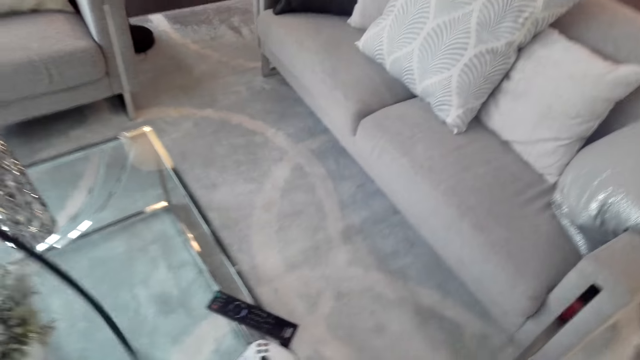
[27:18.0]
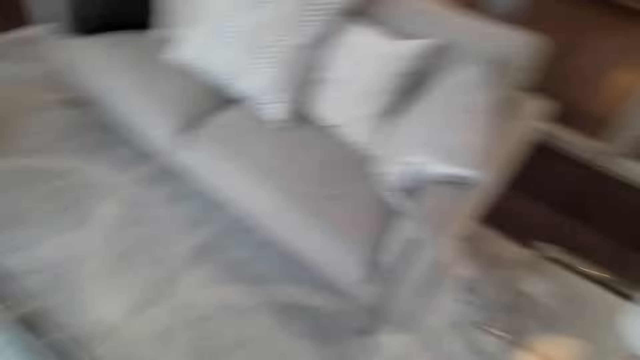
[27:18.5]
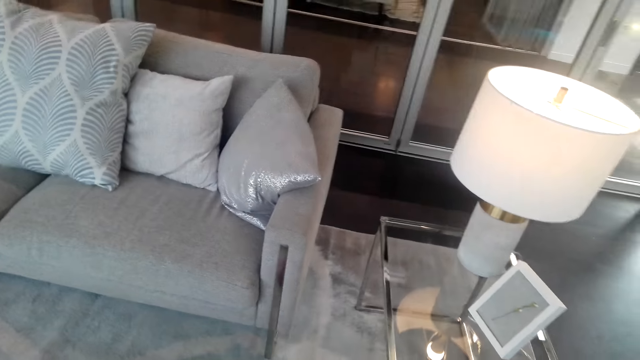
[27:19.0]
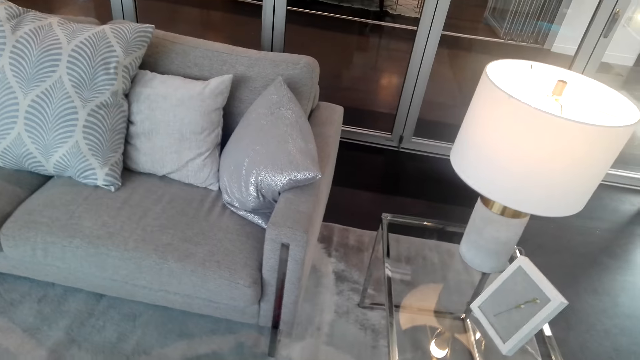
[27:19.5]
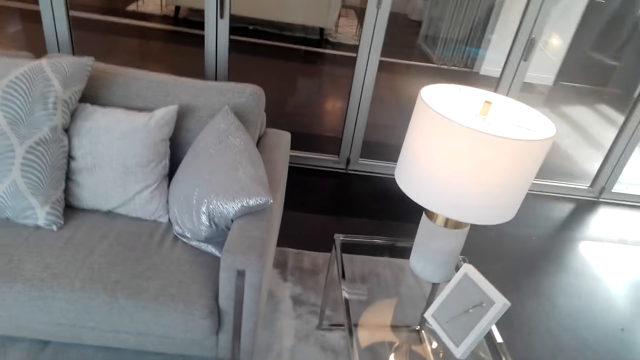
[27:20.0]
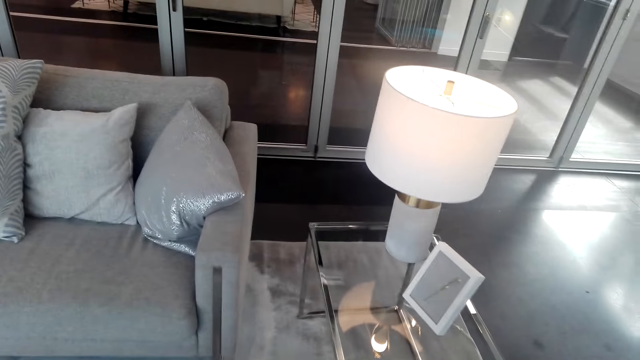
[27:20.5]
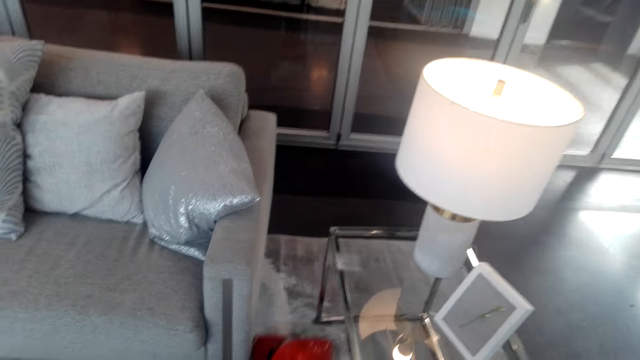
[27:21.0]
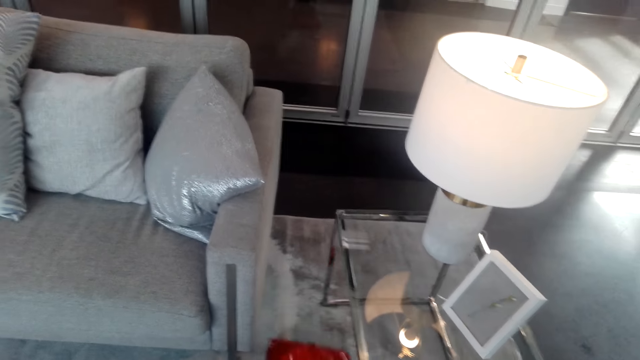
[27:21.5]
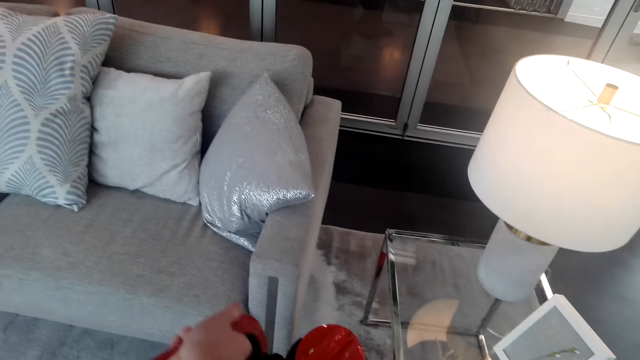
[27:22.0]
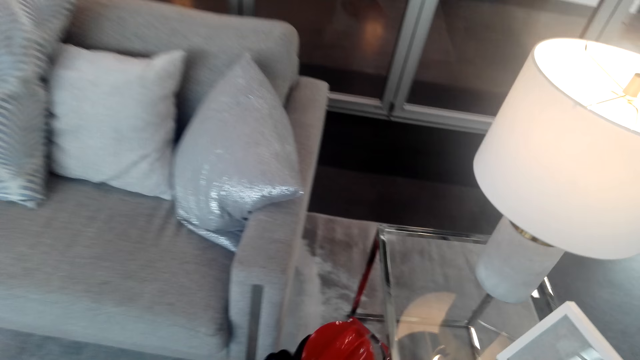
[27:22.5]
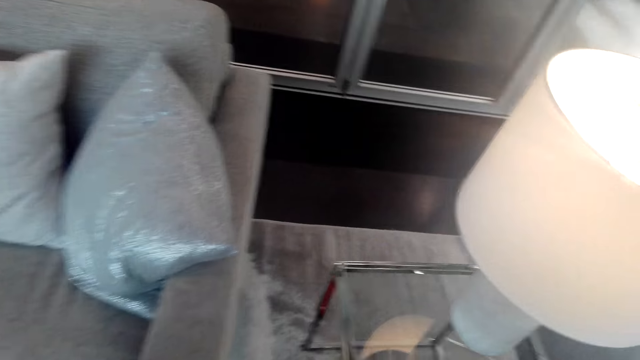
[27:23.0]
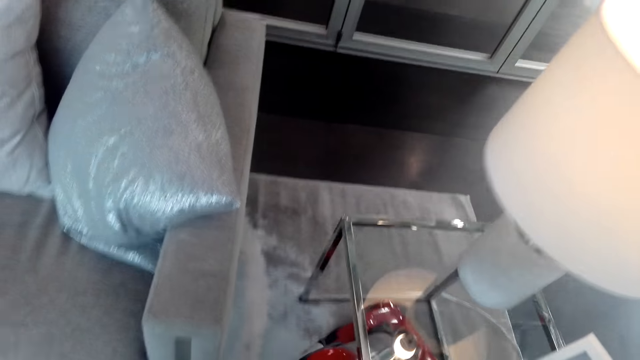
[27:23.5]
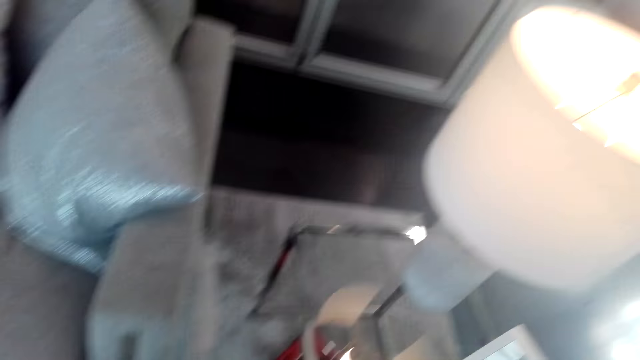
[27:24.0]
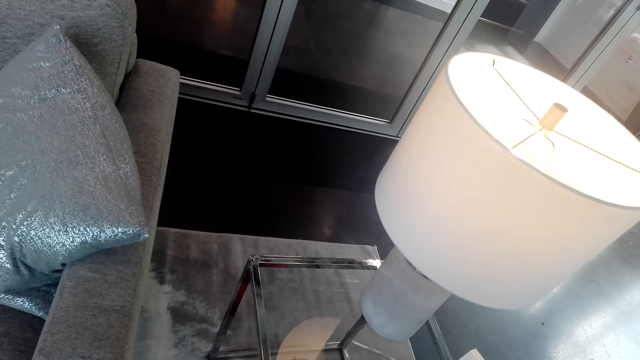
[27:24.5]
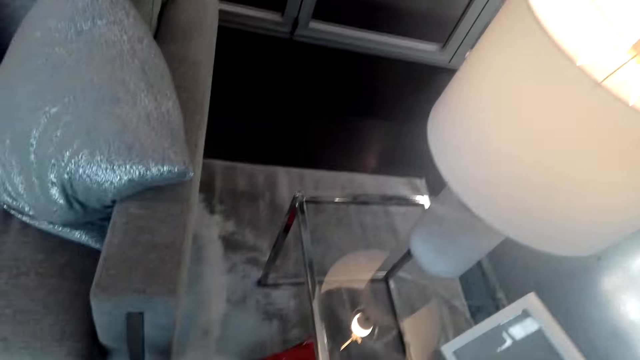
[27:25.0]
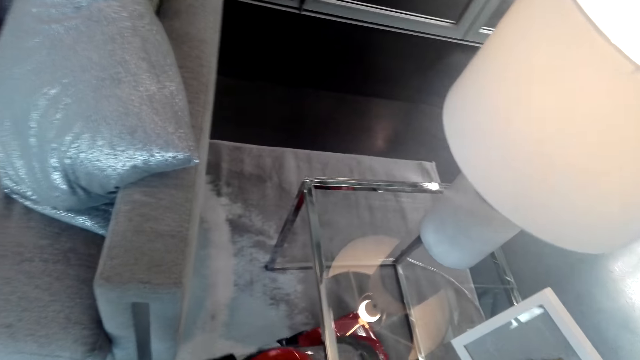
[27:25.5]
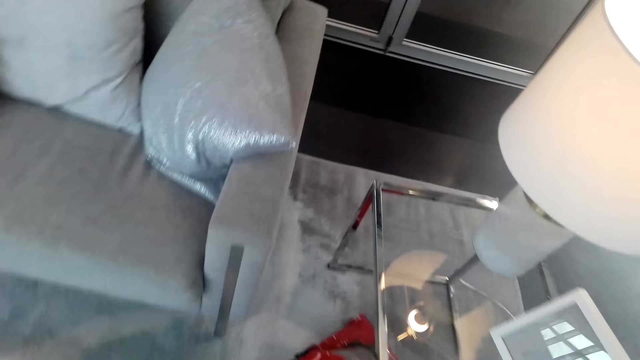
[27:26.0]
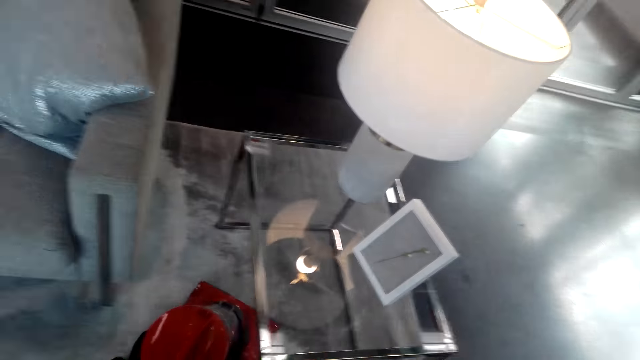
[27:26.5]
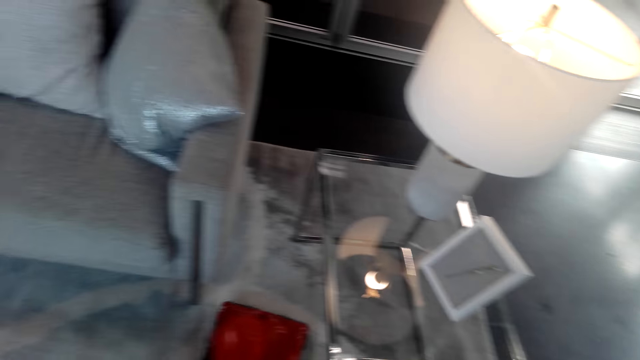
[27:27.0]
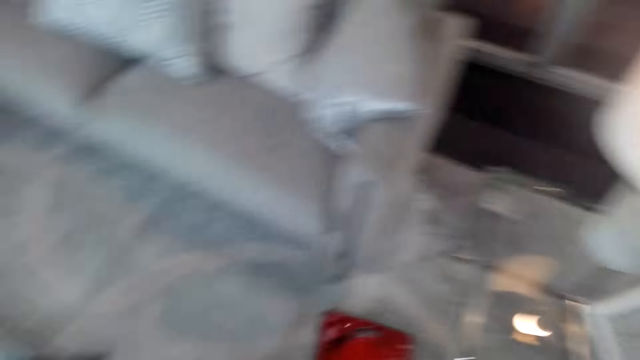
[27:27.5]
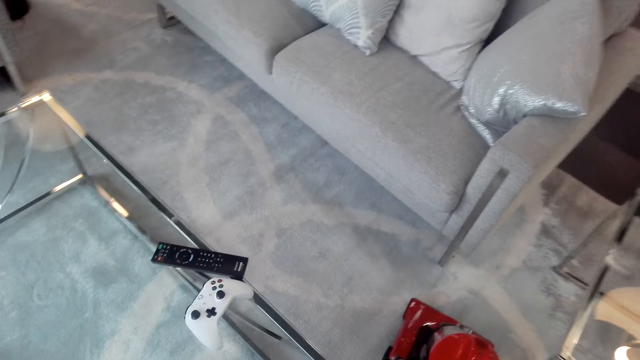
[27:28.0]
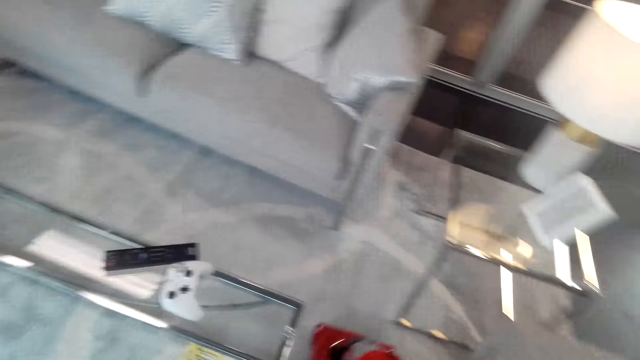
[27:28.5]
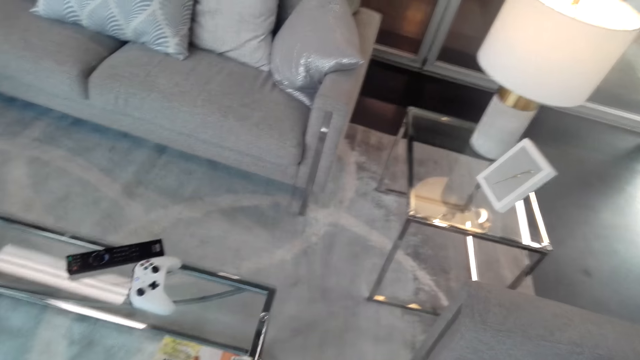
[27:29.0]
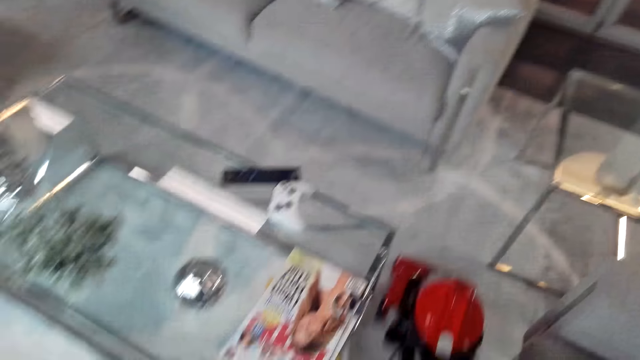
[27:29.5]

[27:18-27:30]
The camera wearer walks around the room. They clean the floor.

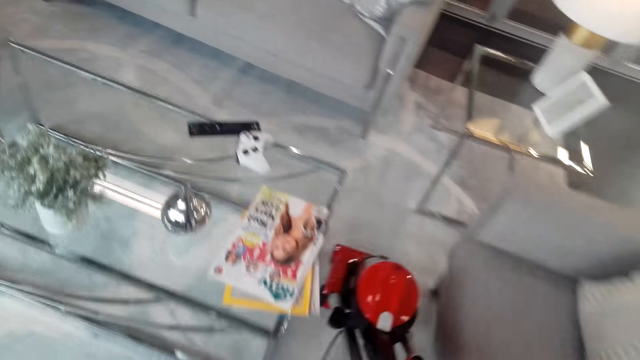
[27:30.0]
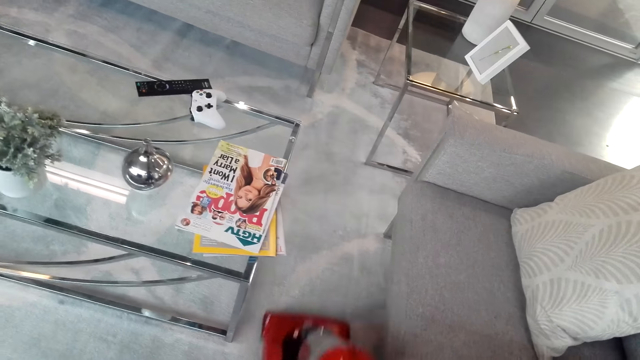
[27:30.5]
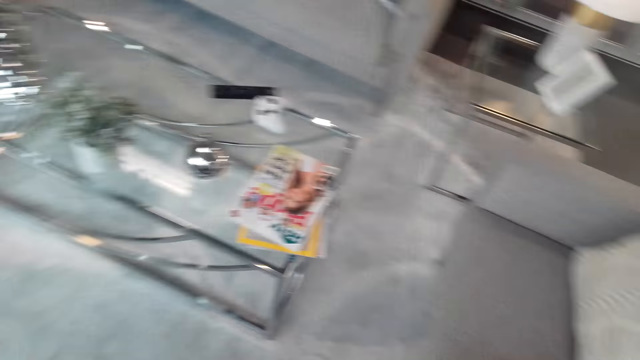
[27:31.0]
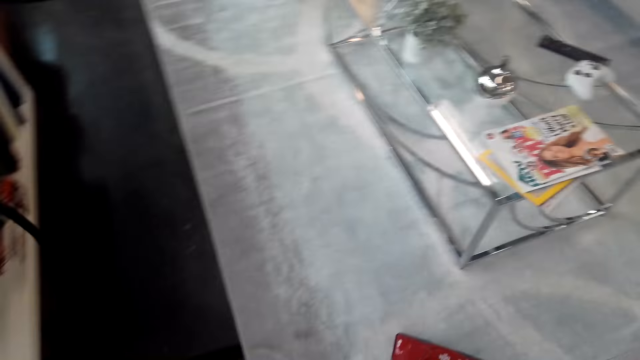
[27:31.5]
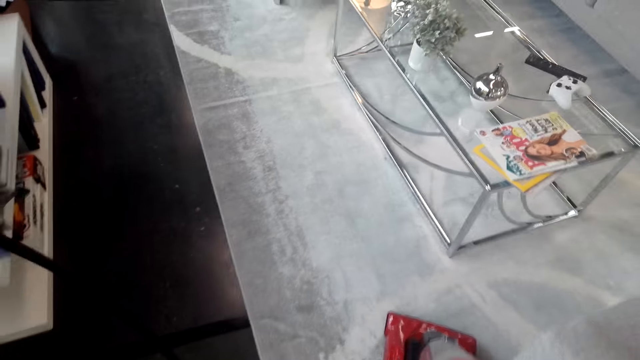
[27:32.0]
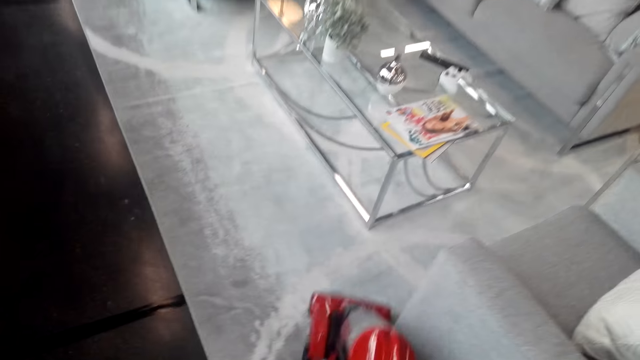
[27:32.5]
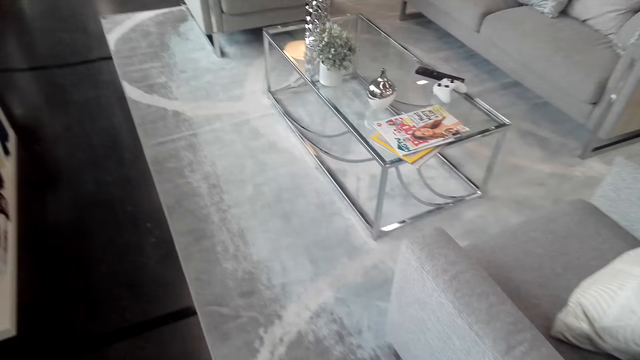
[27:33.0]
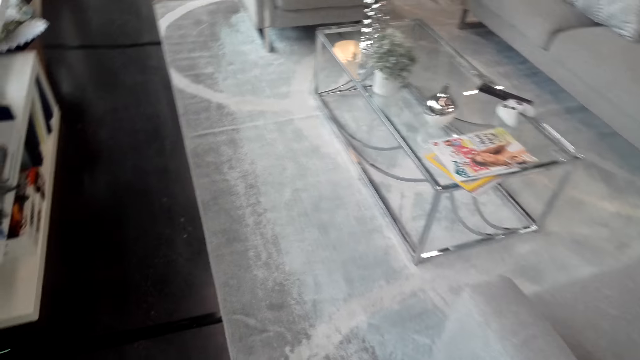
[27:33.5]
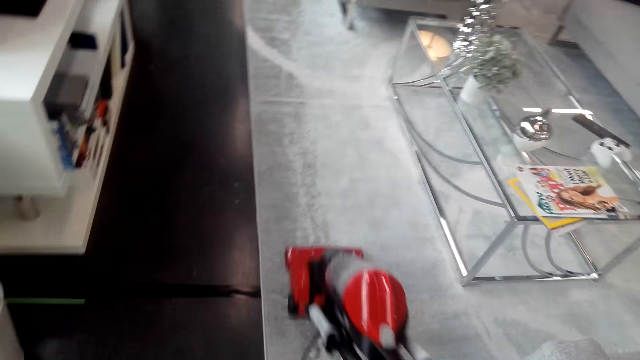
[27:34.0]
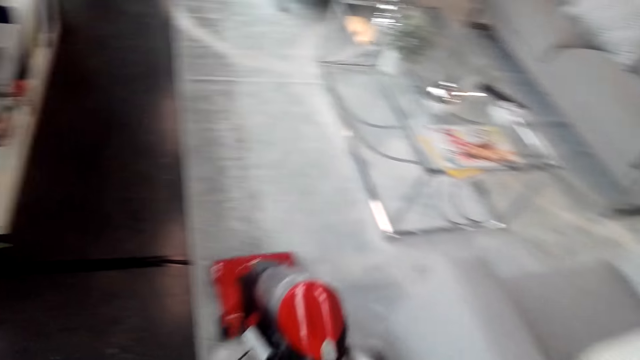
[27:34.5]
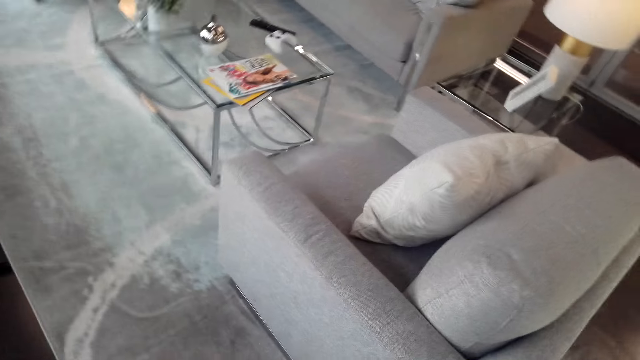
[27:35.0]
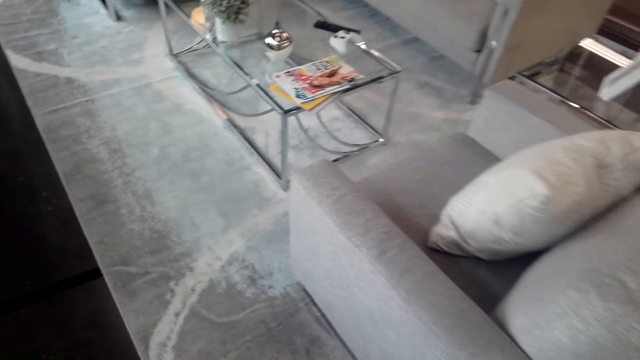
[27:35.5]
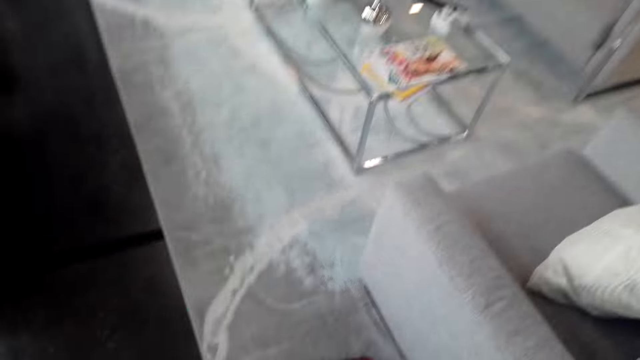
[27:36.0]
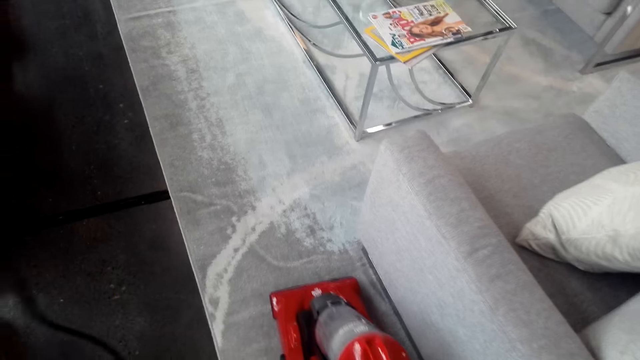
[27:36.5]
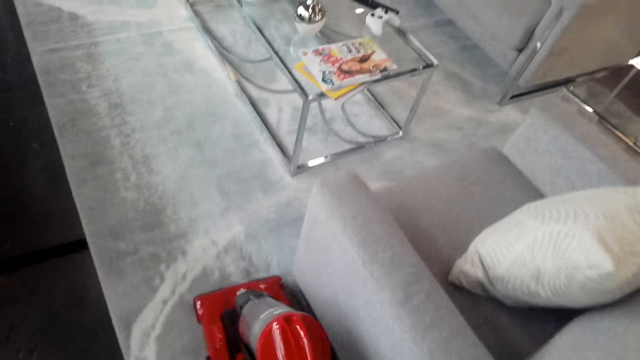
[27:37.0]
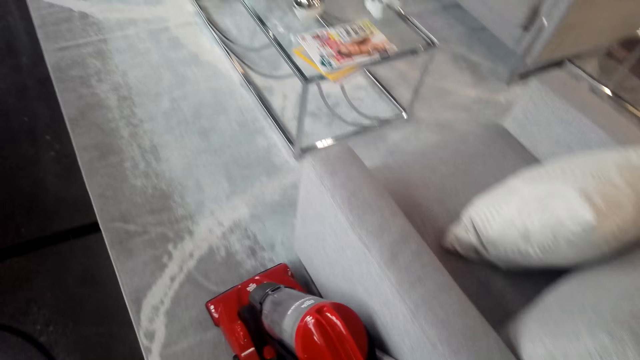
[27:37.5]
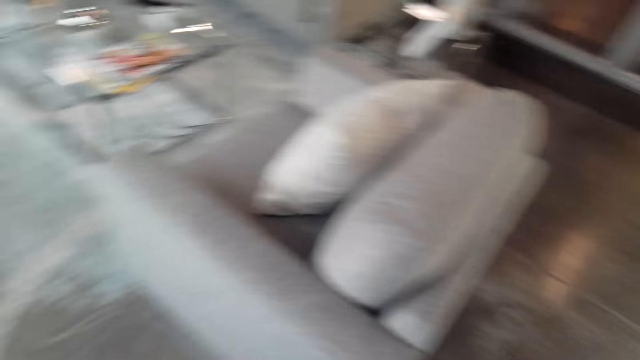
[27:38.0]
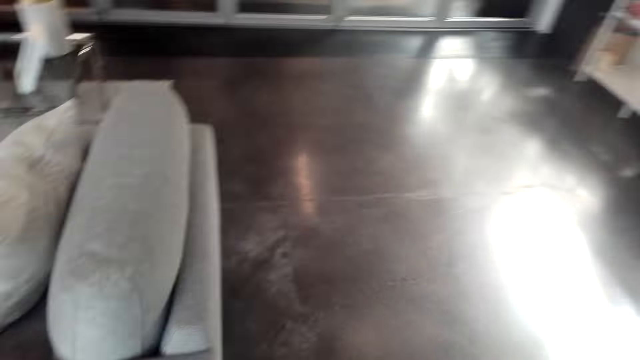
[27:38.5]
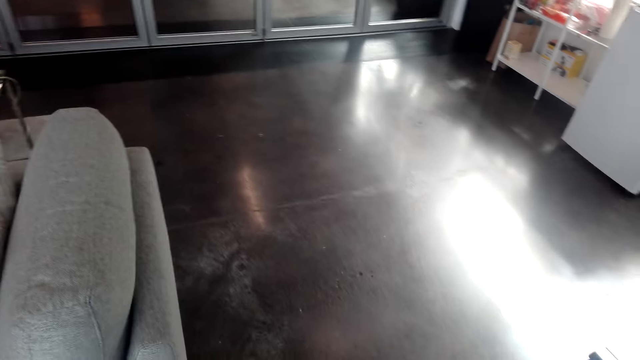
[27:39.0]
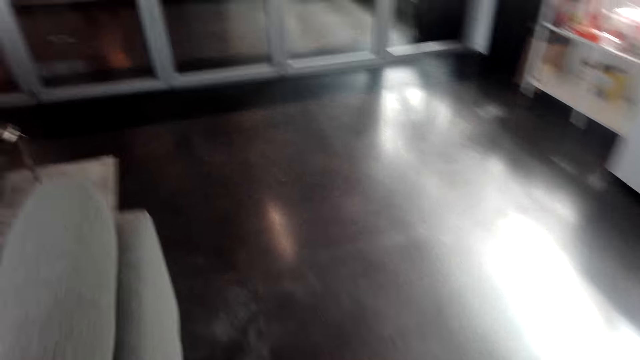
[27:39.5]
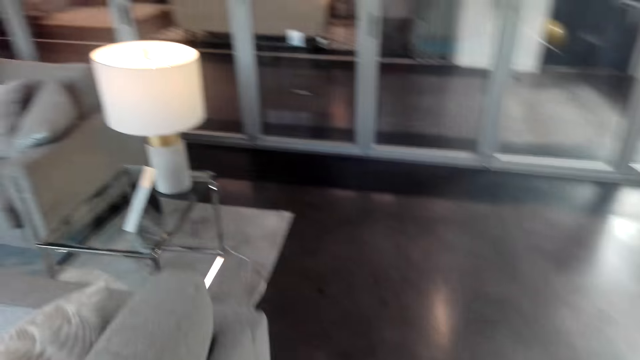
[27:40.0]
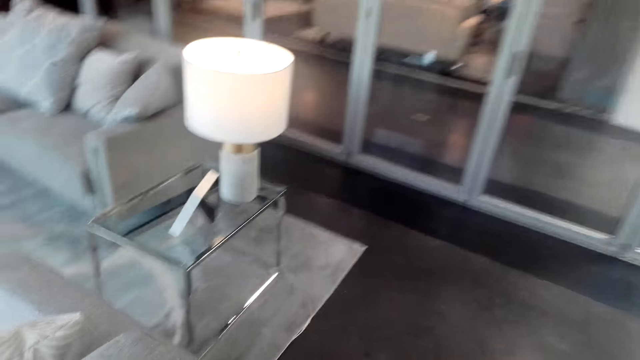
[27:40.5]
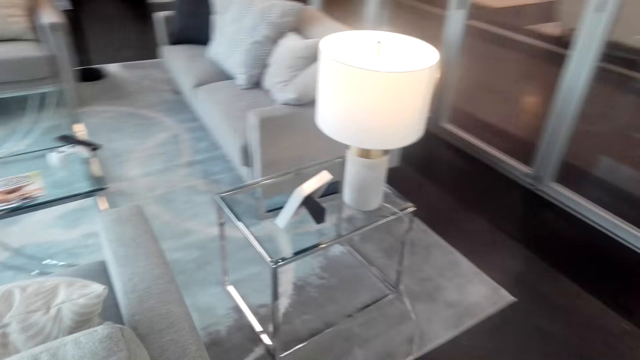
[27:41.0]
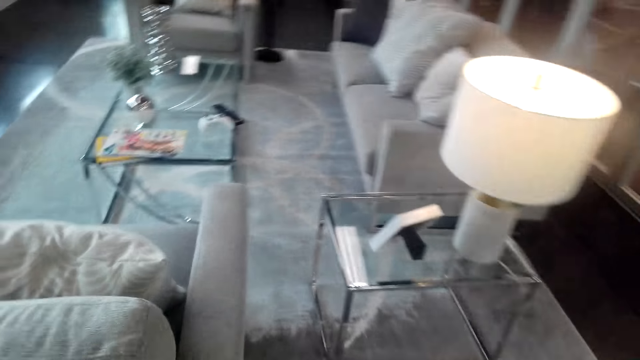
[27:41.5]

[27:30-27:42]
The camera wearer walks around the room.
